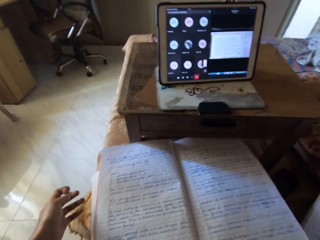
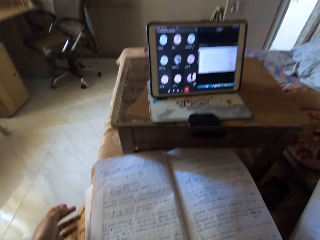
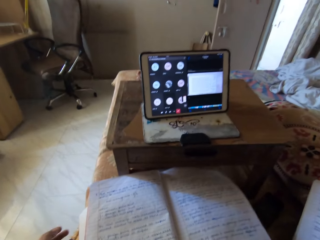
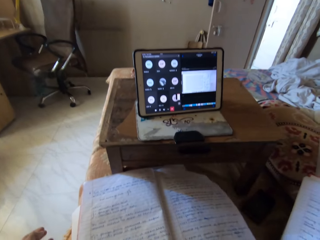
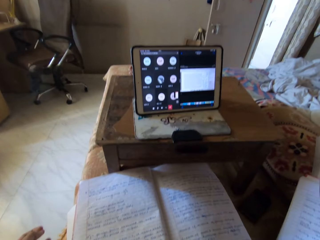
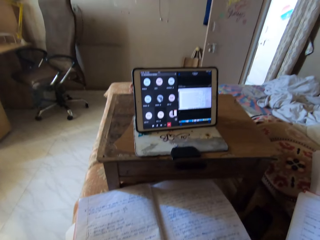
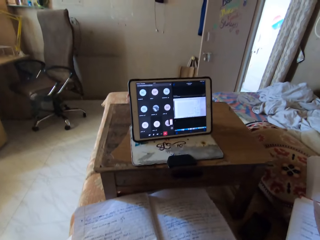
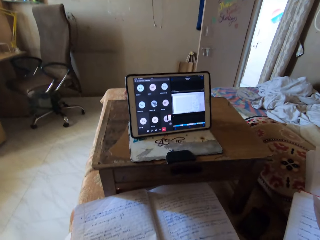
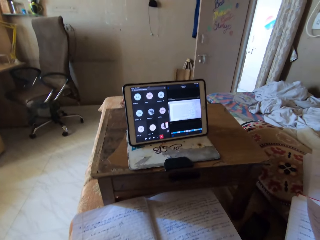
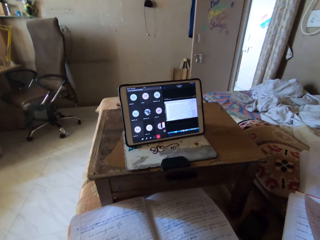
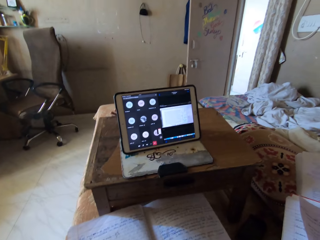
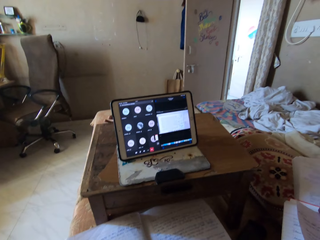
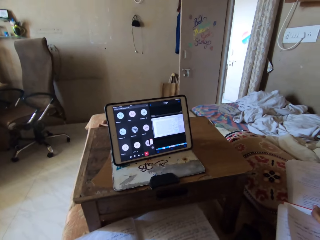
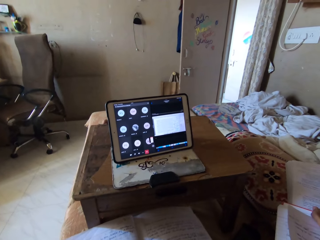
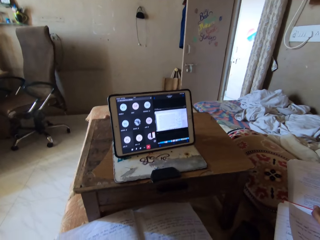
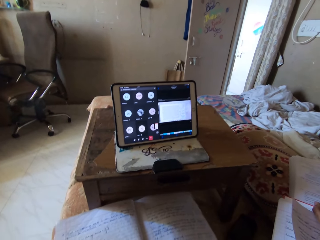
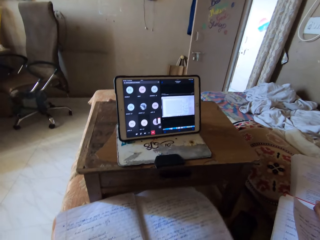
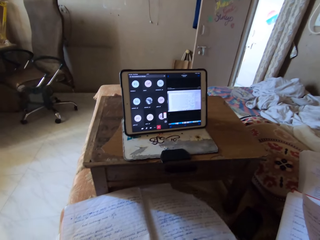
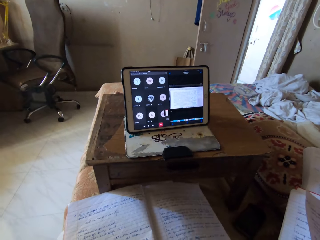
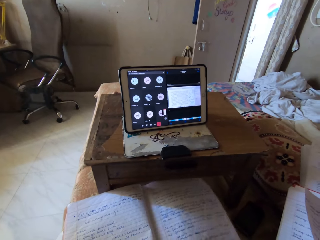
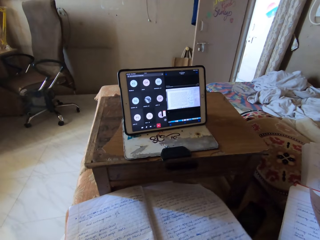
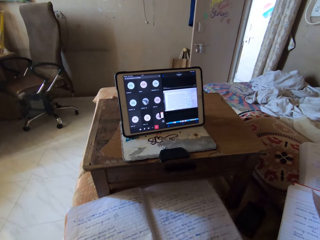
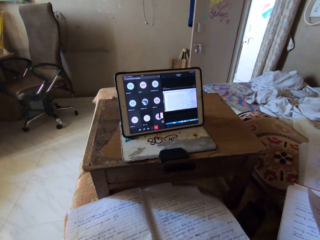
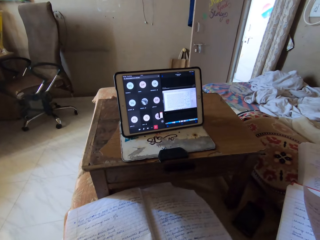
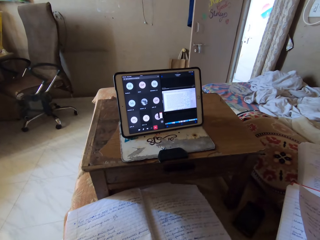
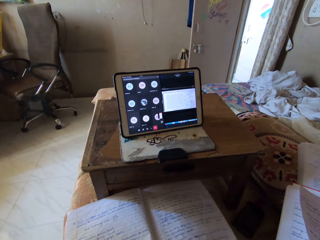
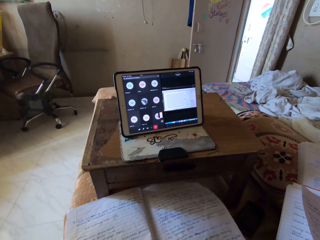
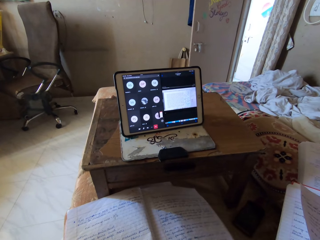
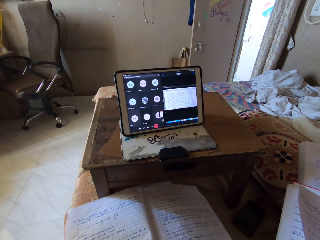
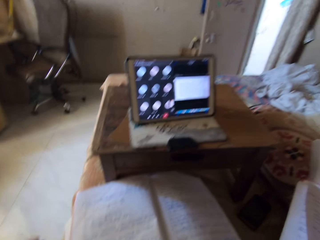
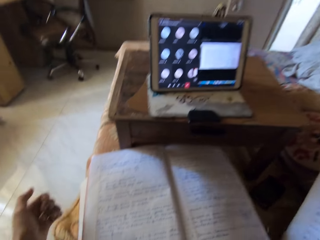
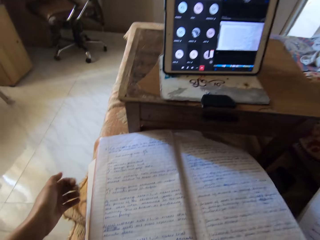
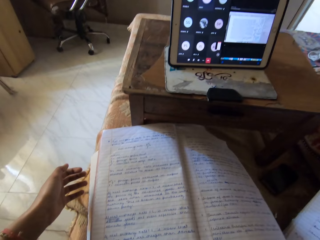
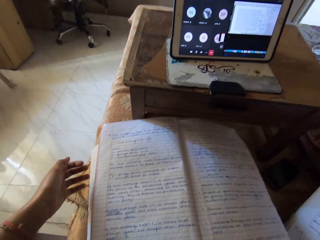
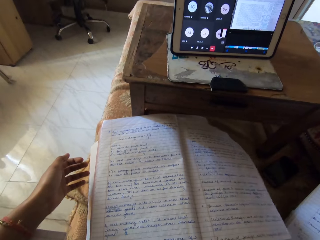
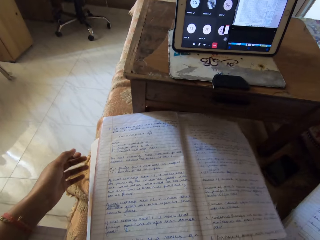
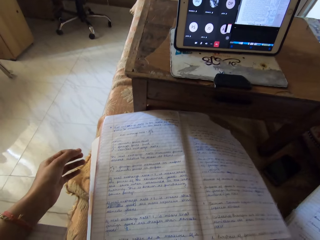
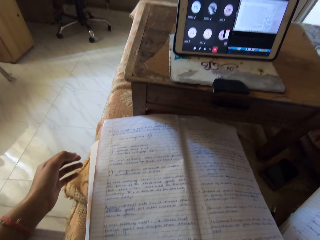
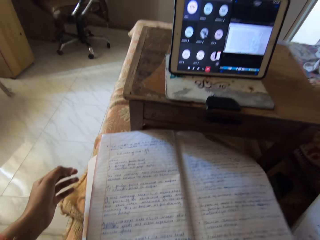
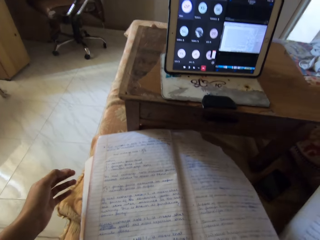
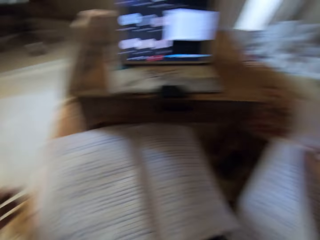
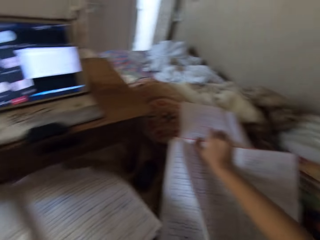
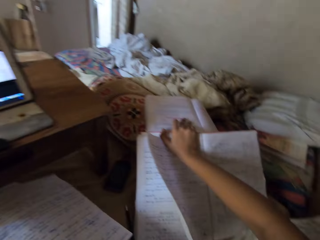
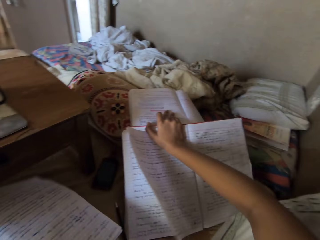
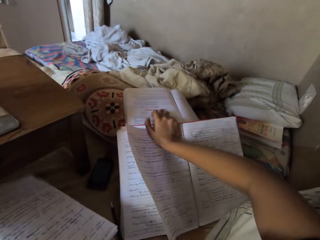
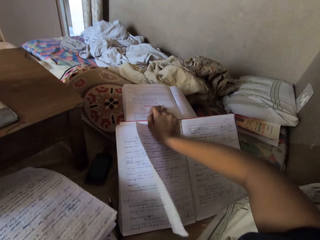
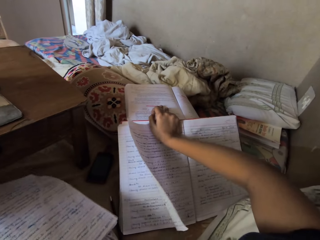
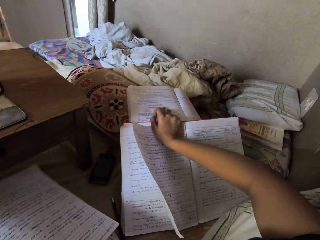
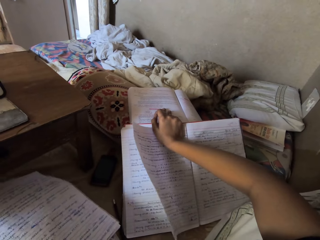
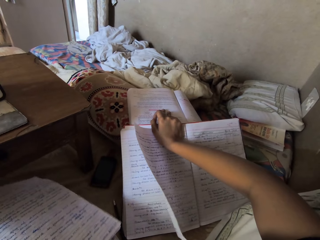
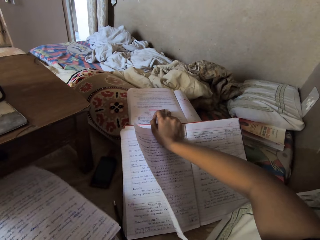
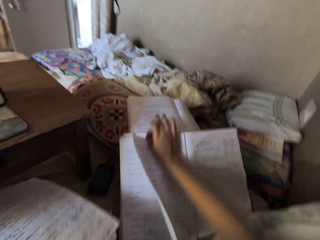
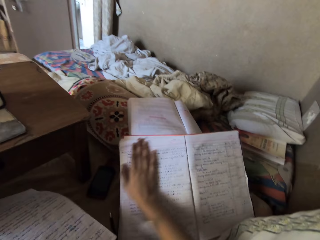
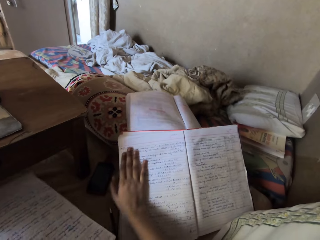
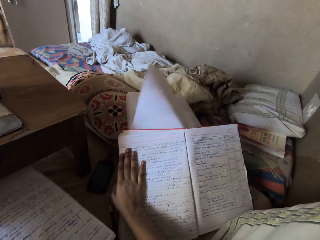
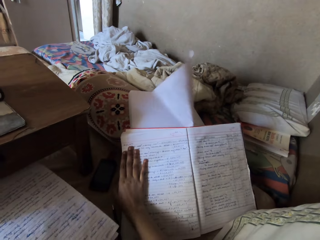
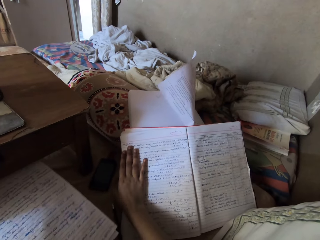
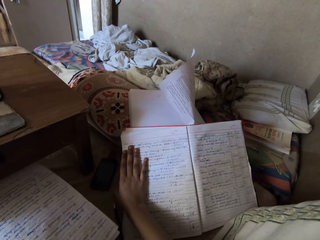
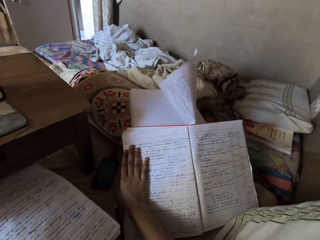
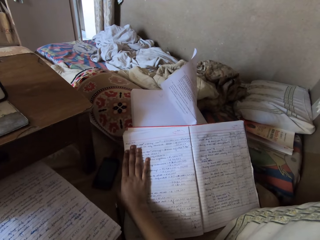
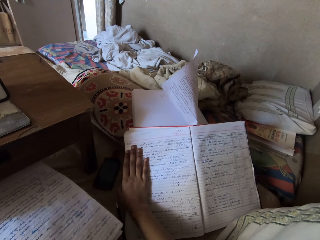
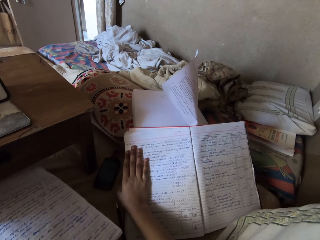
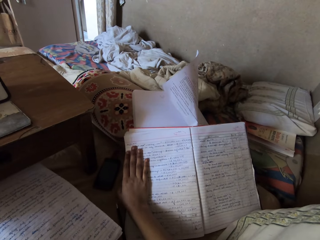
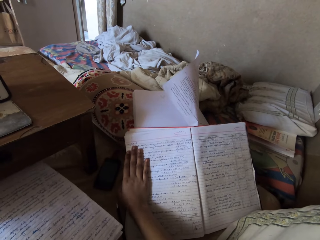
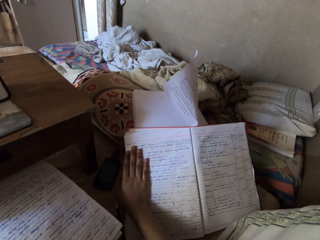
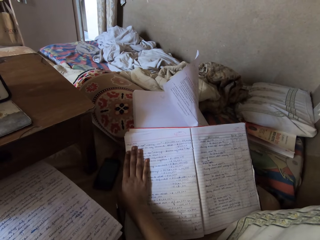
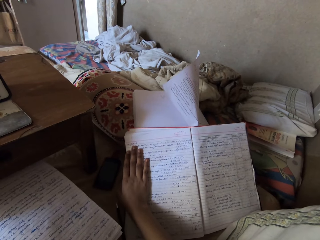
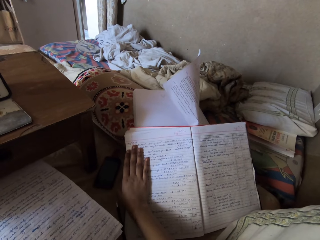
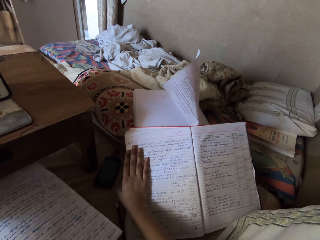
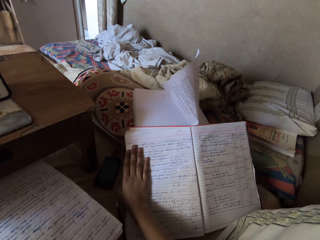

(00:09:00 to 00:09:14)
The camera wearer moves a hand across a book.

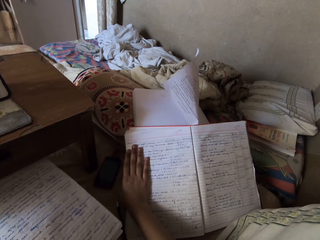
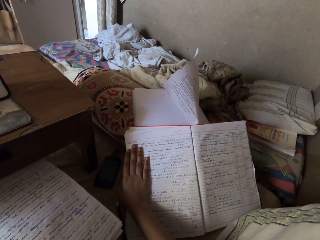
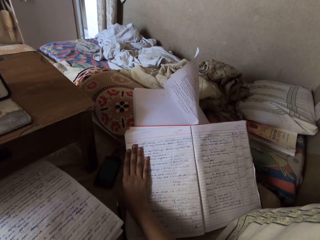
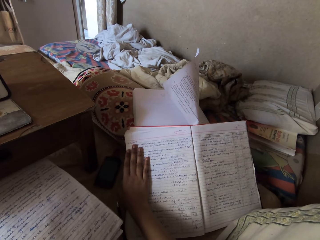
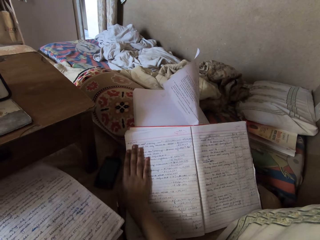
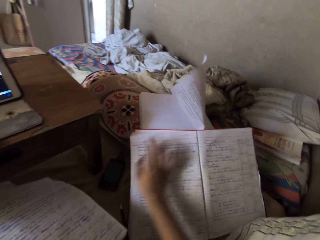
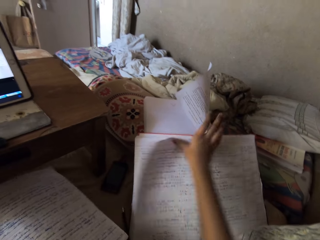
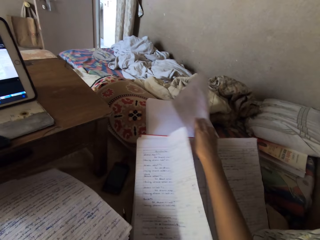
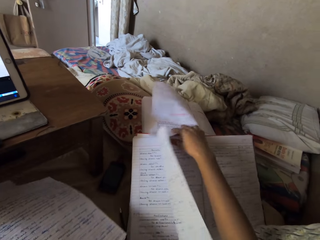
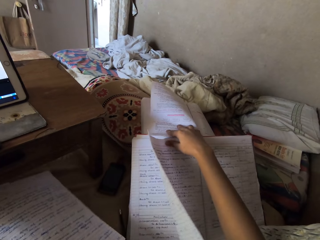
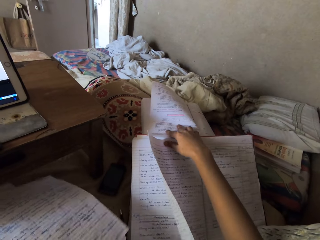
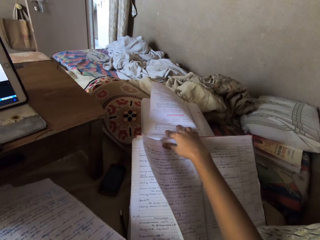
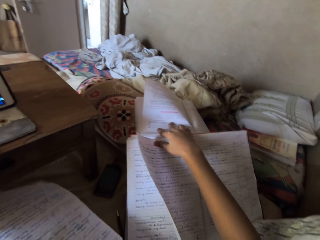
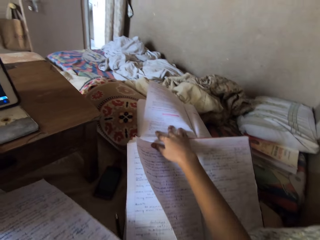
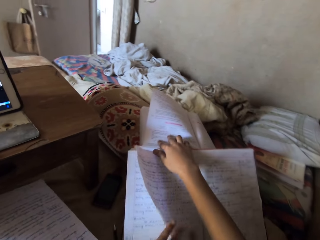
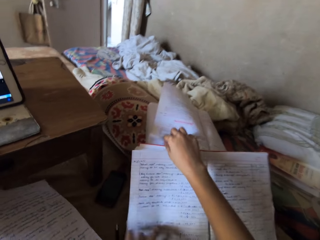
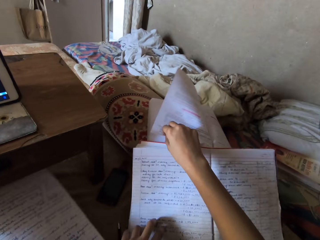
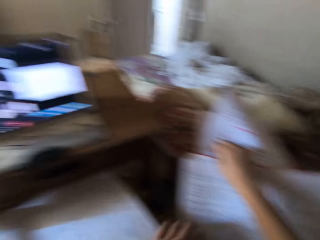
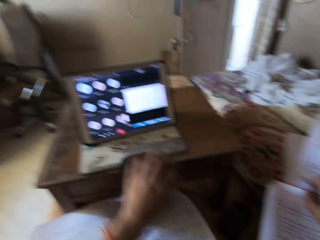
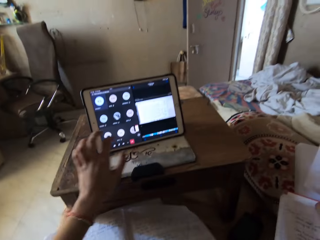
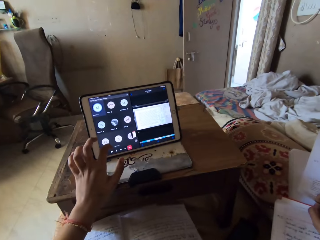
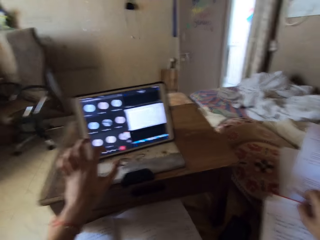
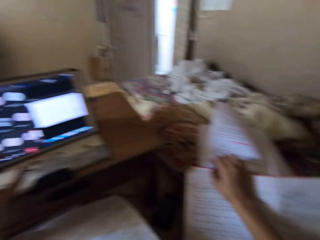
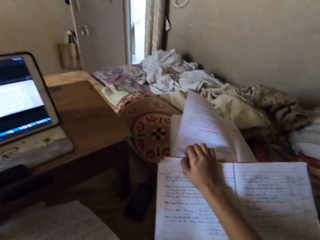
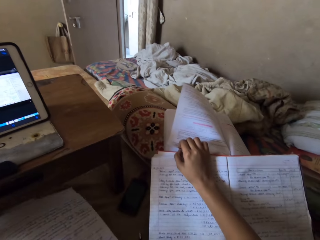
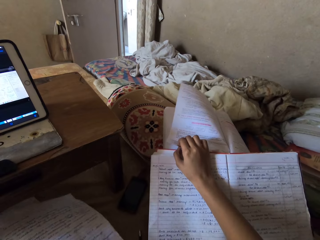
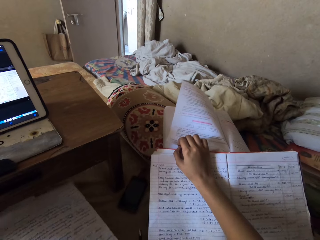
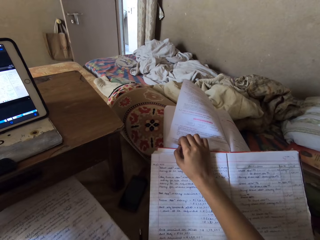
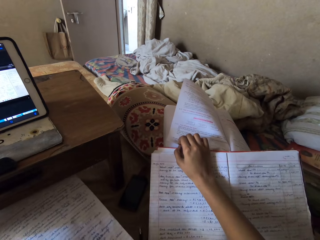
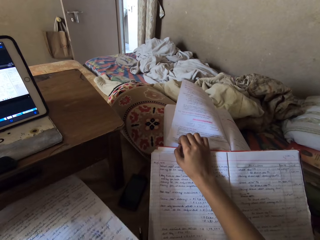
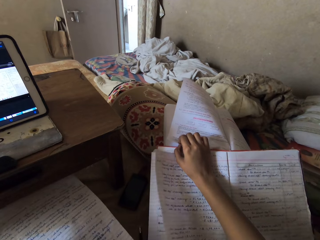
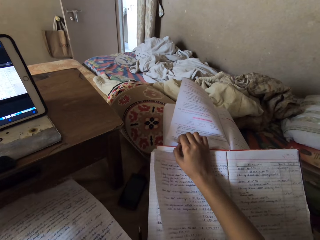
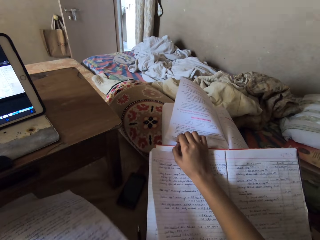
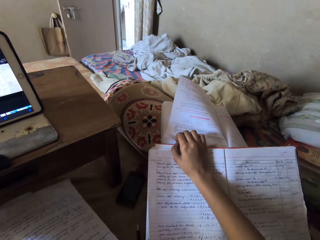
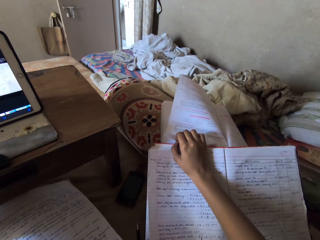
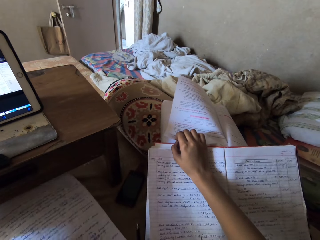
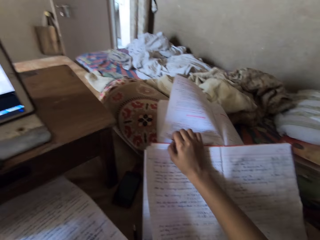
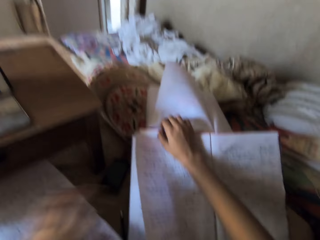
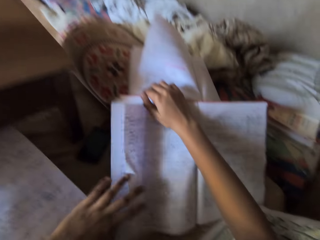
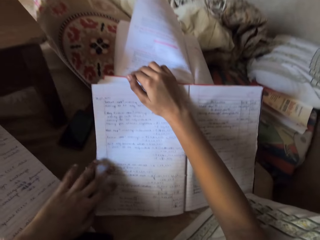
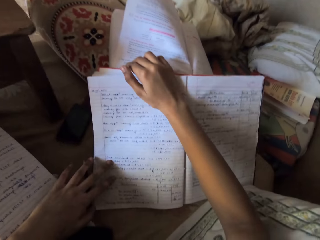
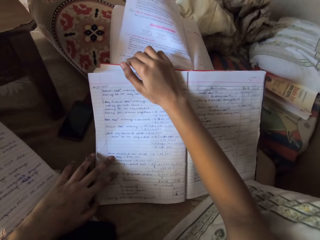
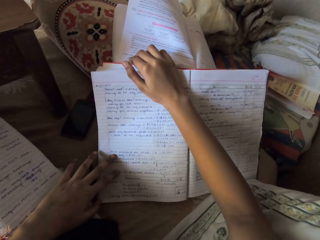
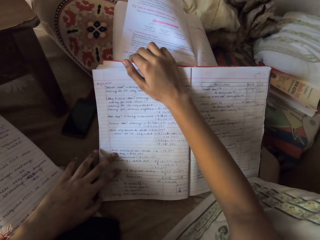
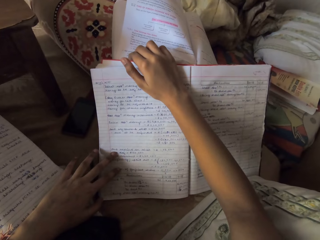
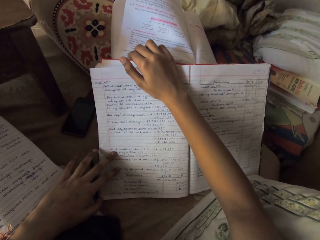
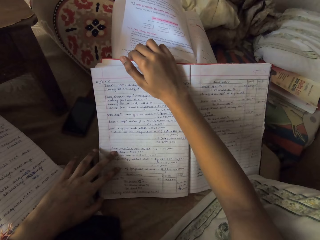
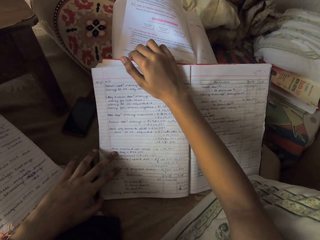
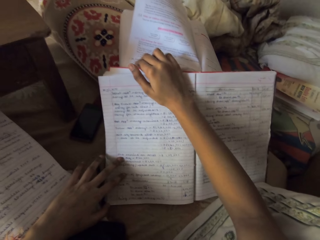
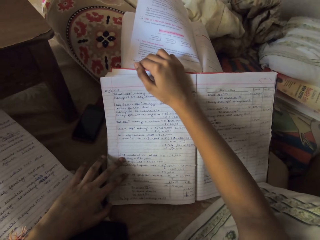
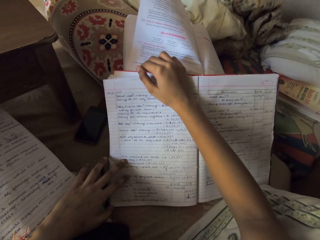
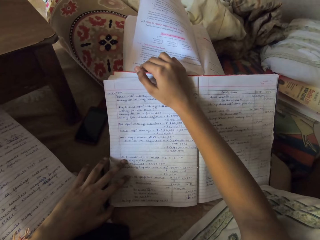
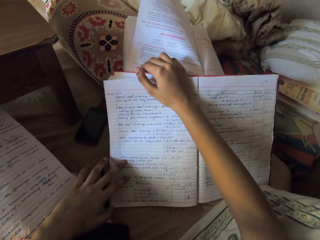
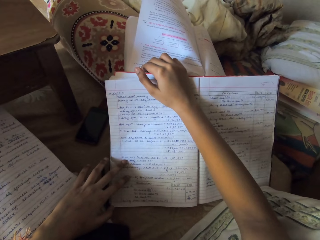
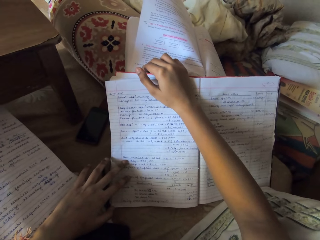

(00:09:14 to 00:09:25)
The camera wearer flips the pages of a book on the bed with her right hand. She presses a tablet on a table with her right hand. She scrolls the tablet. She looks at the book. She holds the book on the bed with her left hand.
